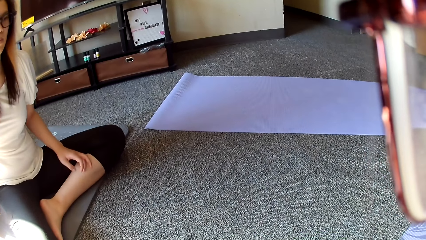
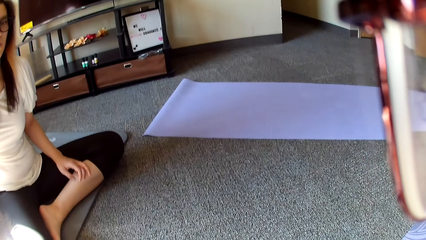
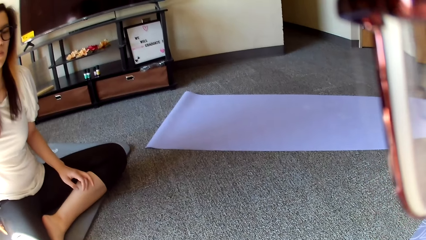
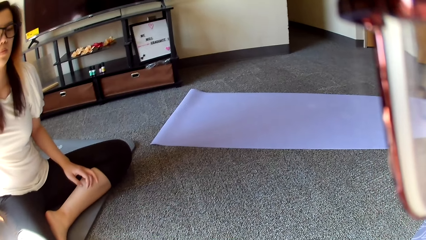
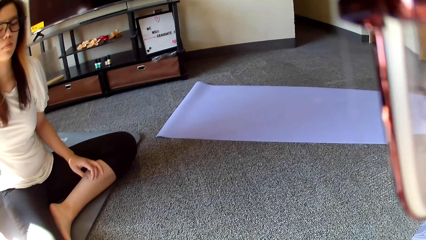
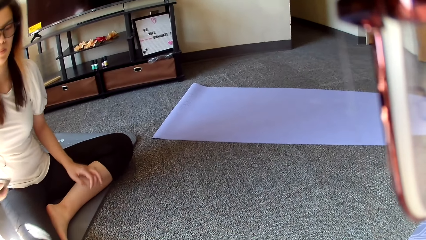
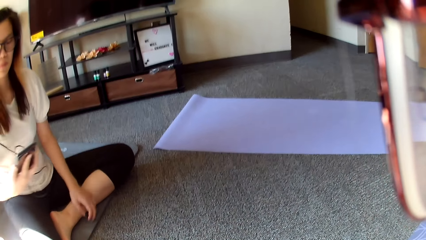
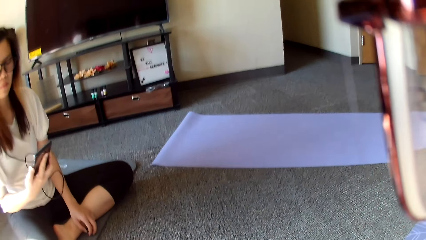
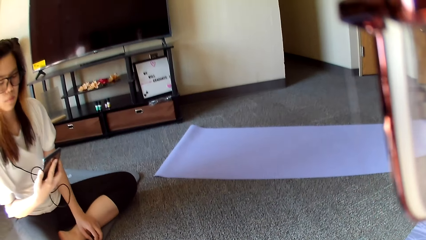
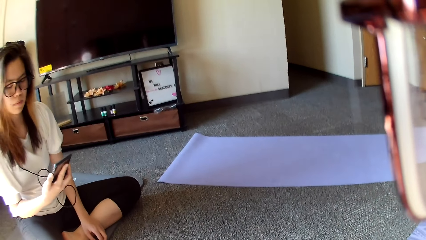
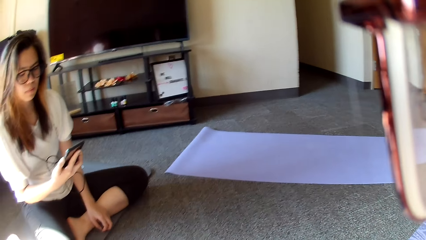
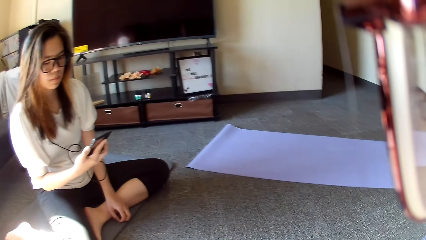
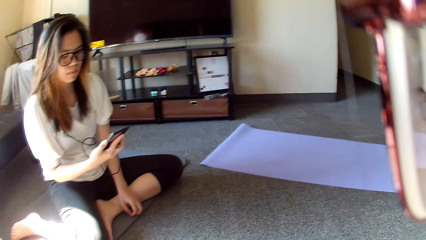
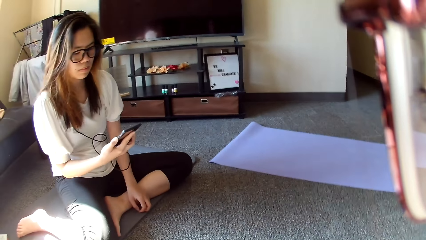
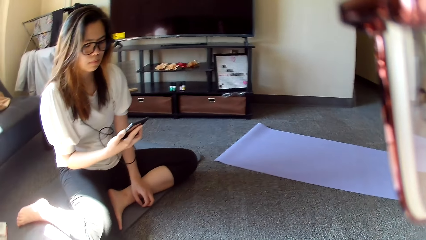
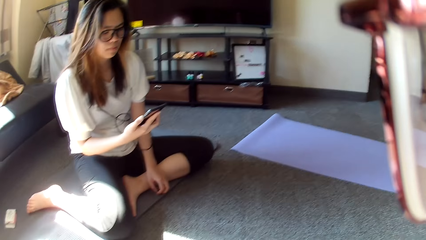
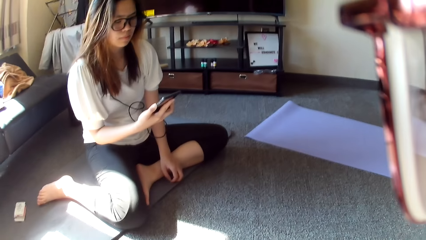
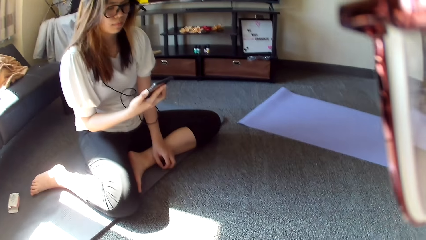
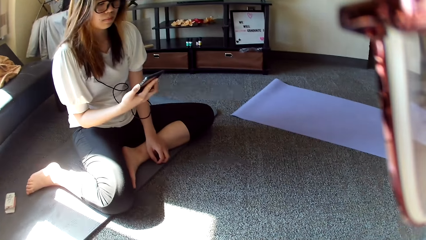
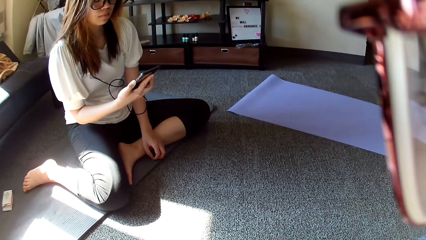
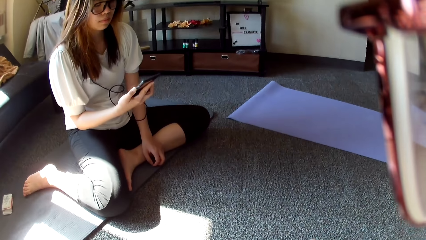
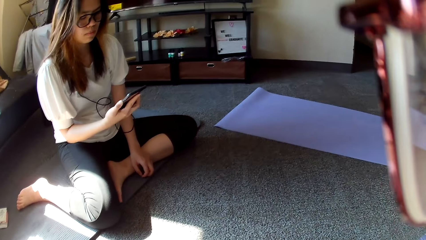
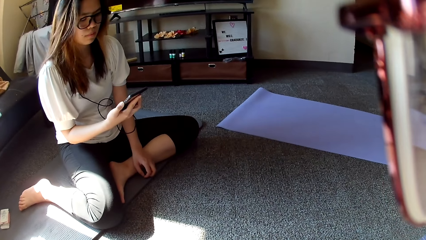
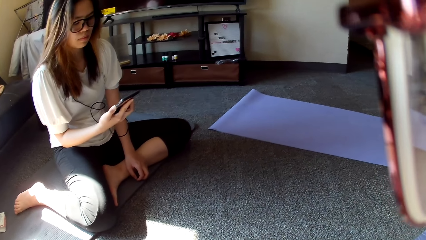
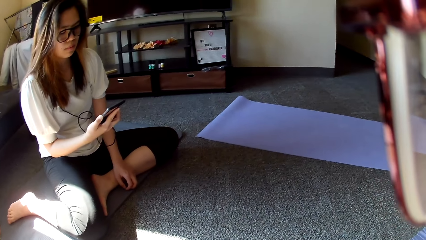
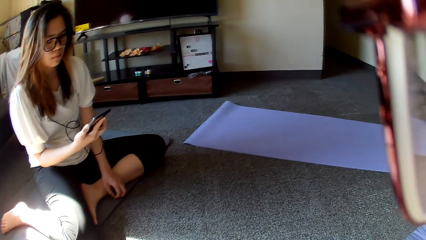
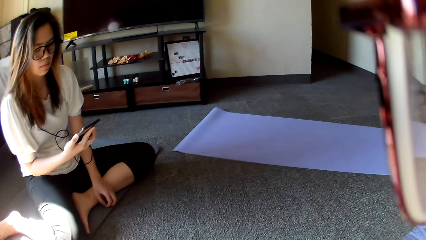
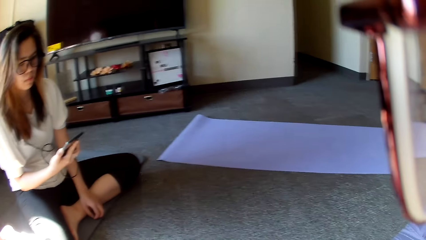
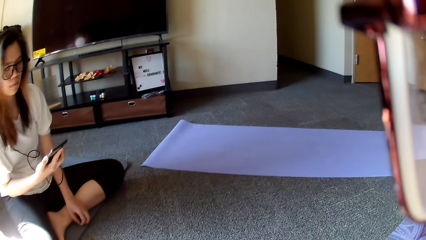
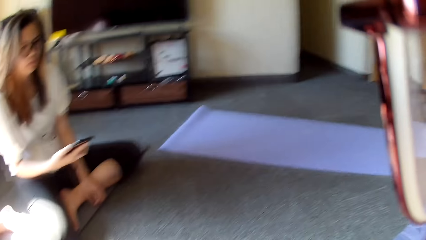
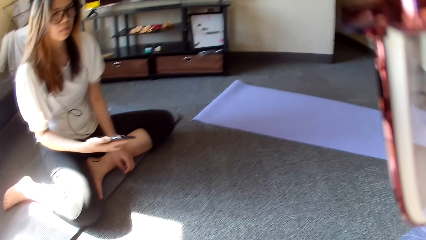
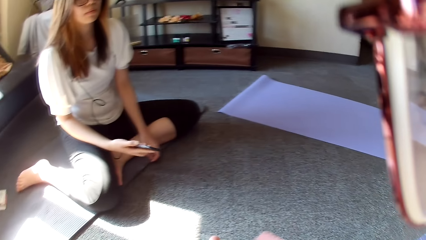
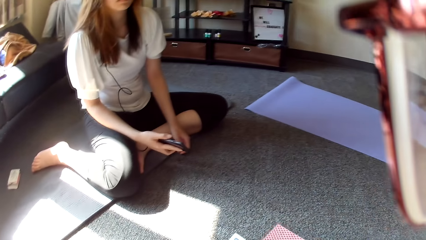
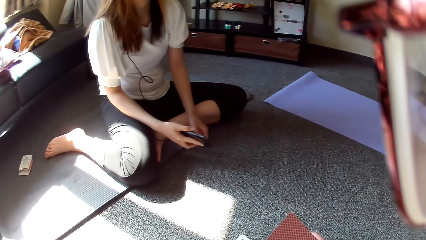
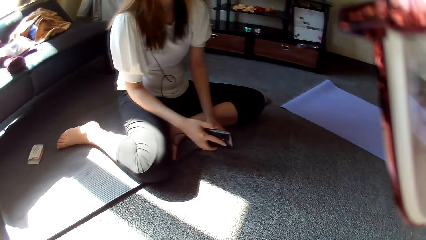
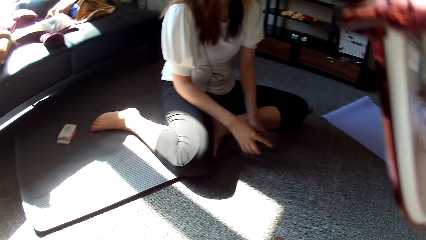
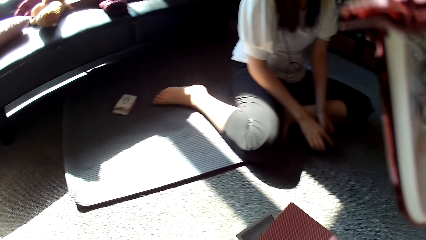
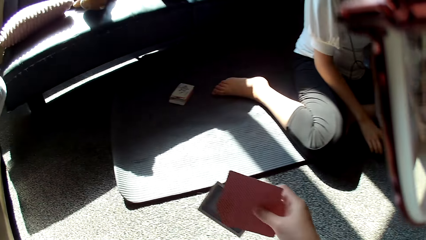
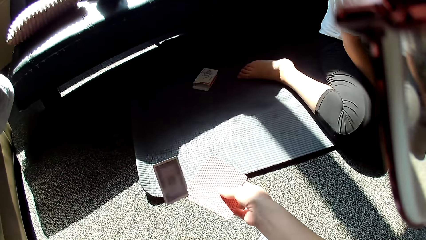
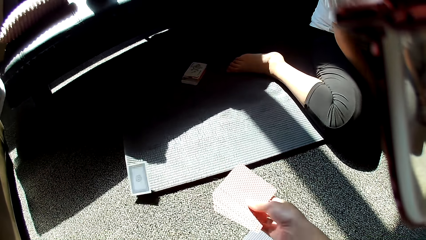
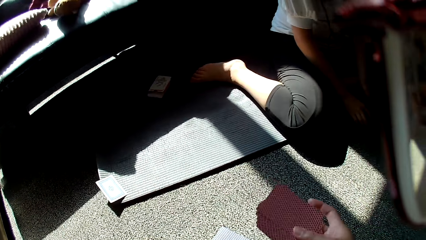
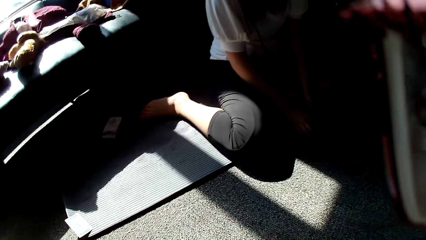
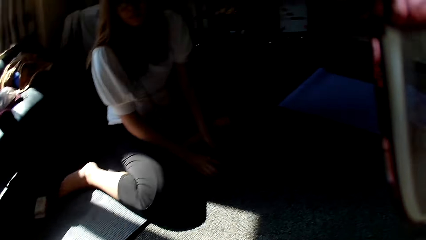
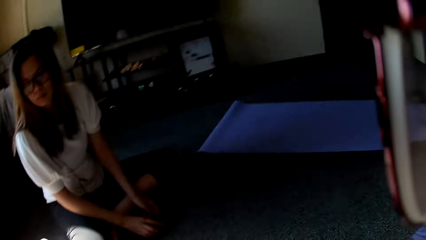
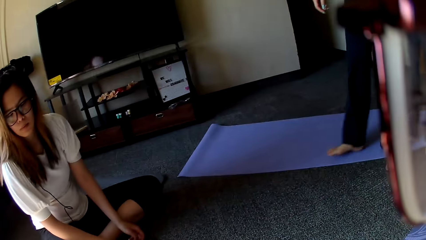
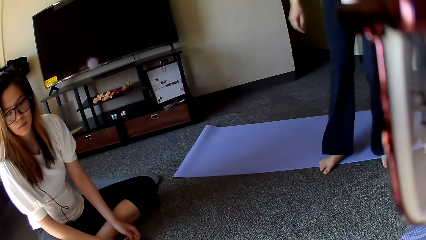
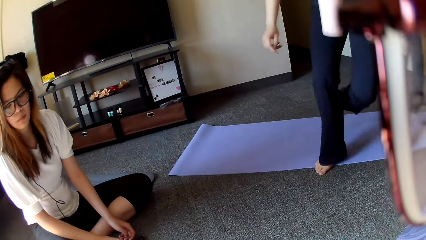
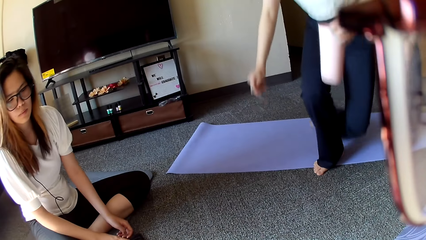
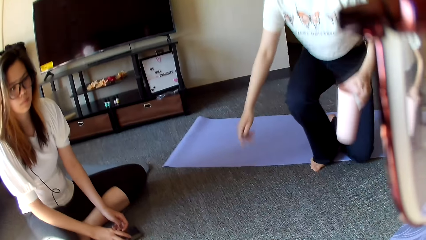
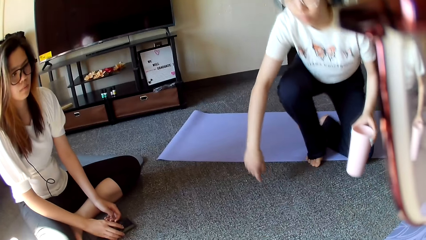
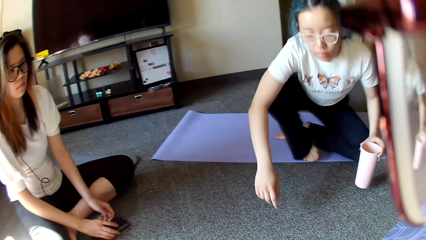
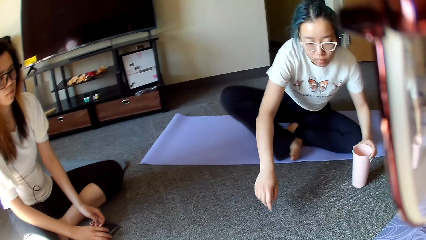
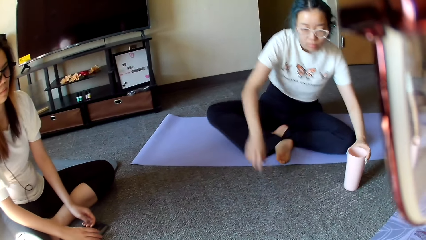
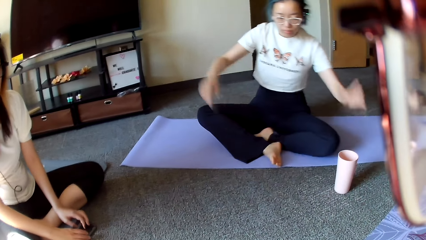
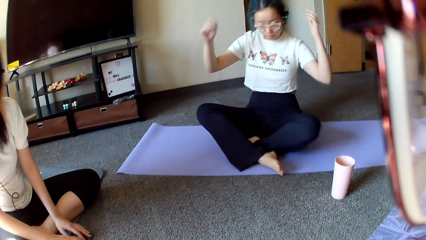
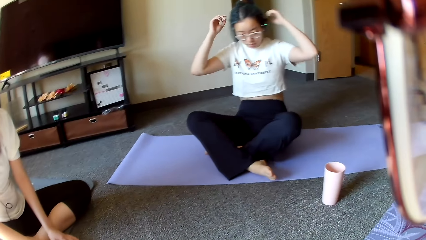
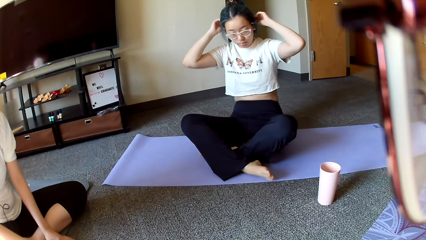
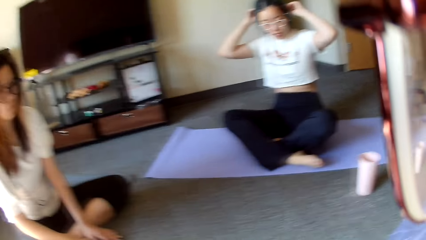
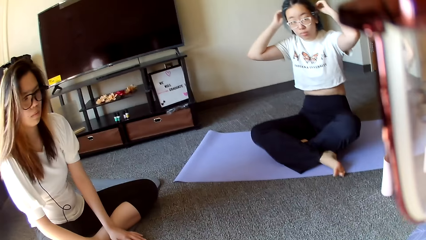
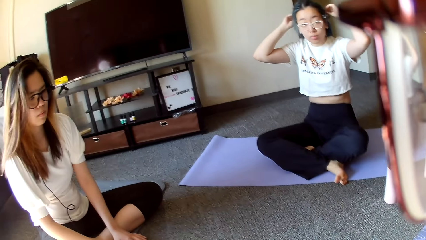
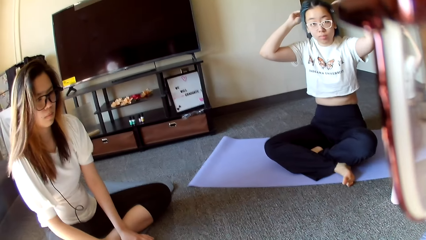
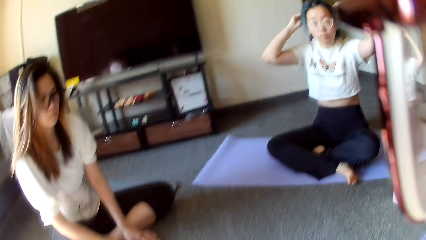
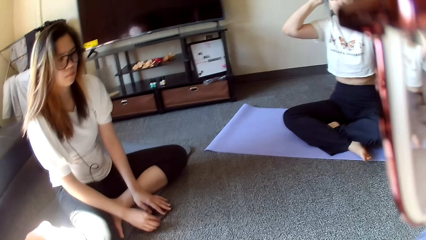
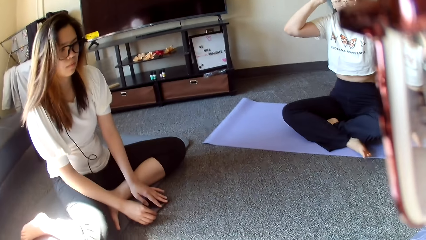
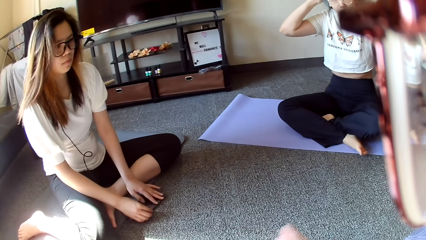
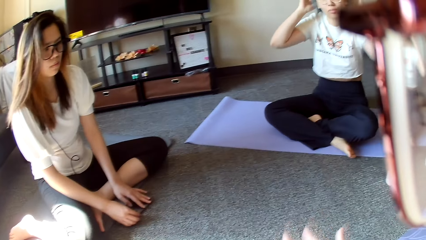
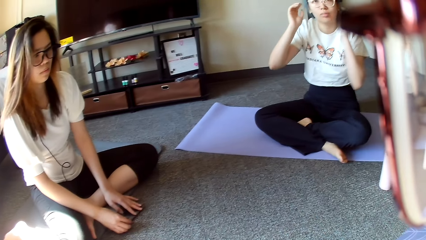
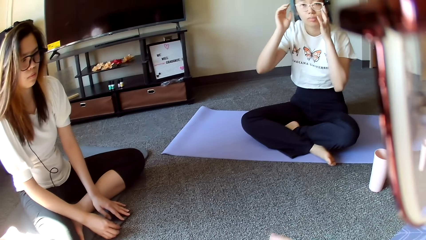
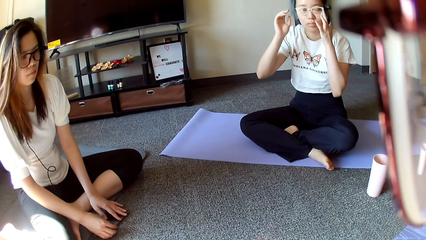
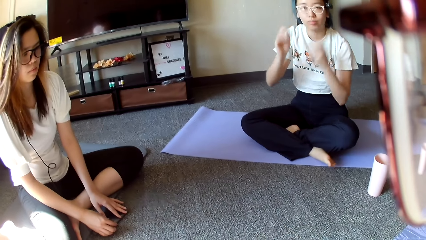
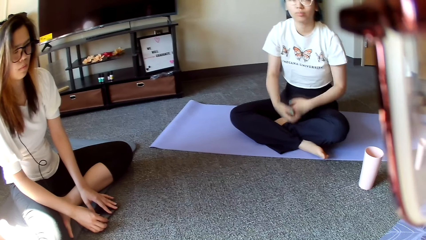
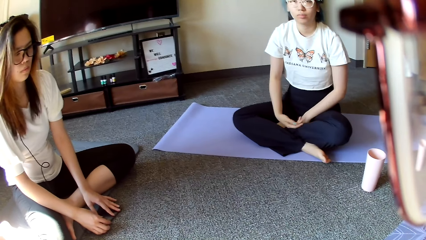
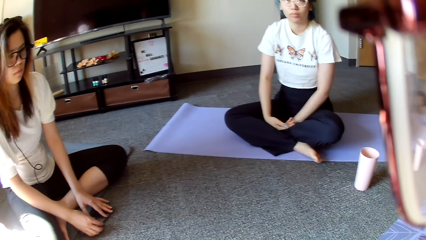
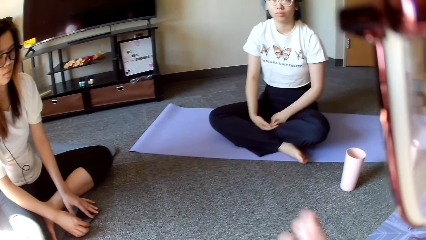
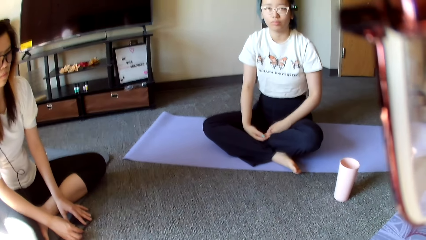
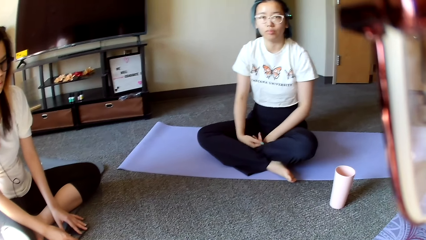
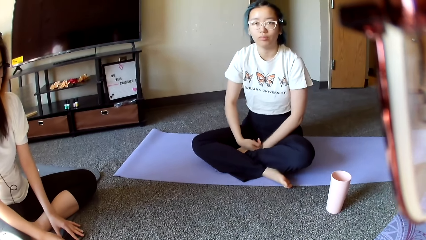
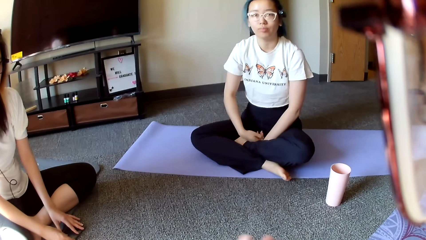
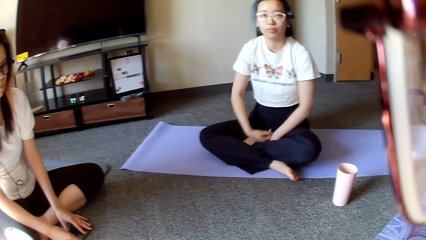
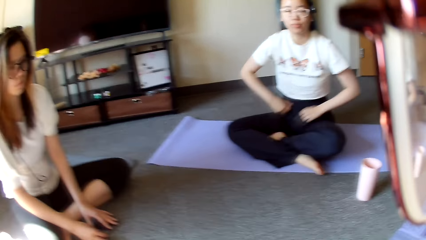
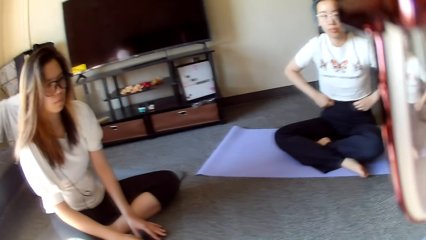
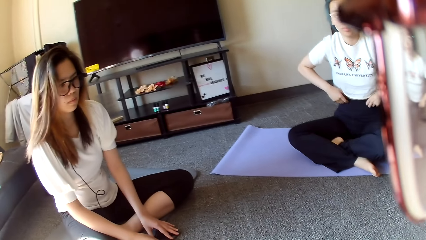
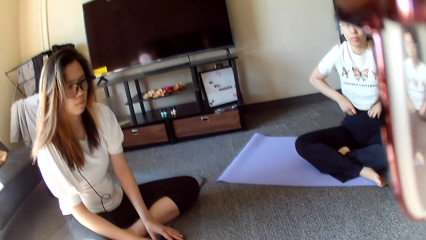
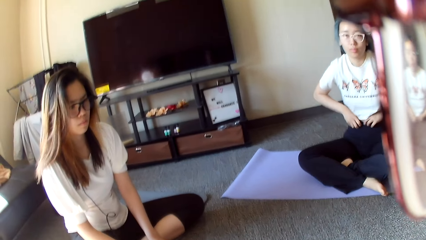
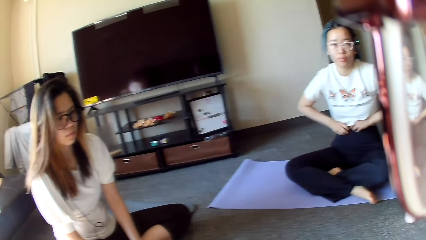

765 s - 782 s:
A person looks at the phone. The camera wearer distributes the cards. They throw a card on the floor. Another person sits on the floor and touches the head. Another person puts the cup down.
